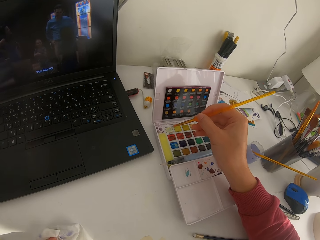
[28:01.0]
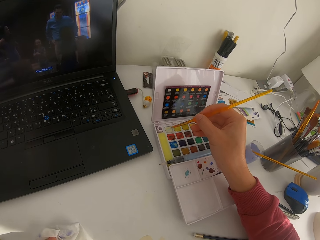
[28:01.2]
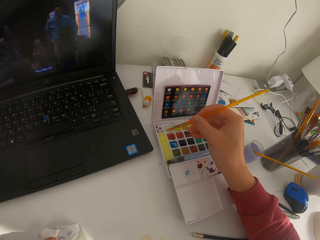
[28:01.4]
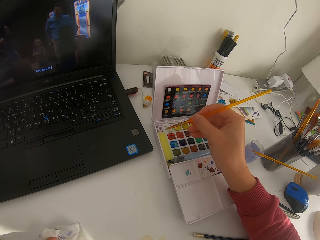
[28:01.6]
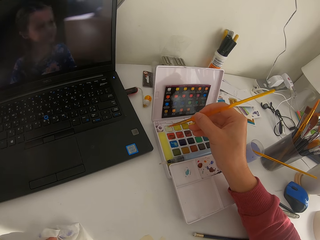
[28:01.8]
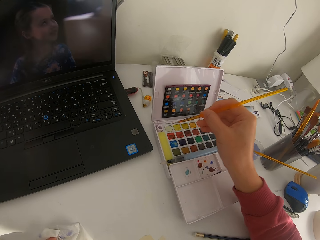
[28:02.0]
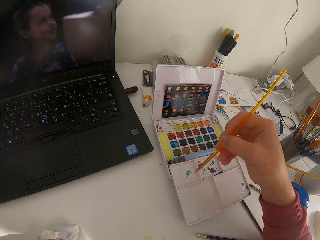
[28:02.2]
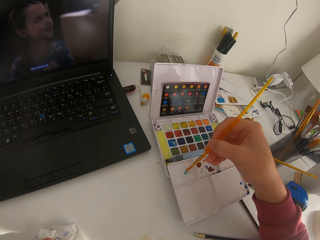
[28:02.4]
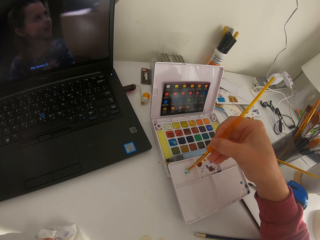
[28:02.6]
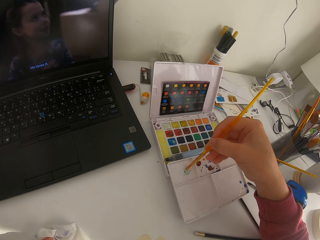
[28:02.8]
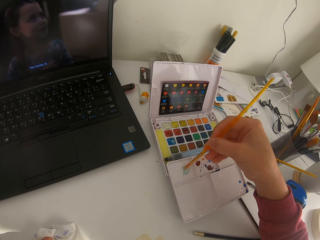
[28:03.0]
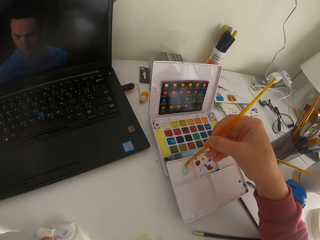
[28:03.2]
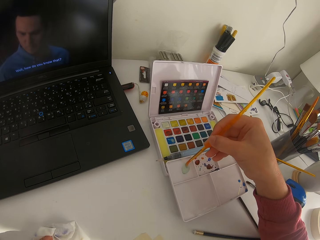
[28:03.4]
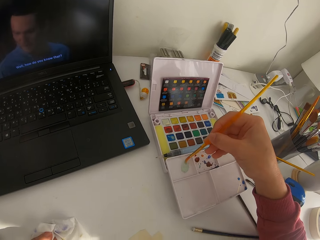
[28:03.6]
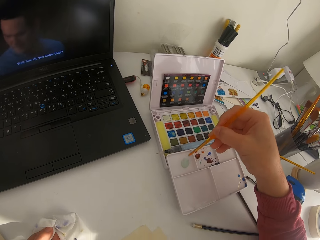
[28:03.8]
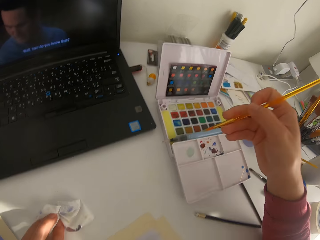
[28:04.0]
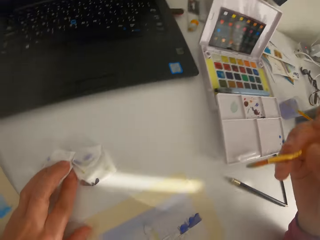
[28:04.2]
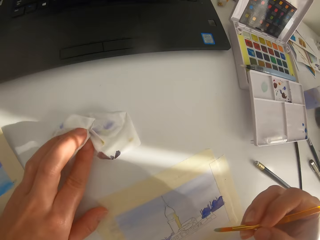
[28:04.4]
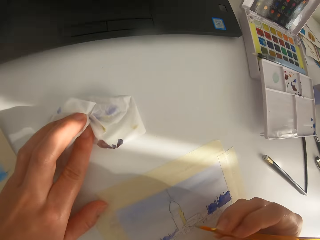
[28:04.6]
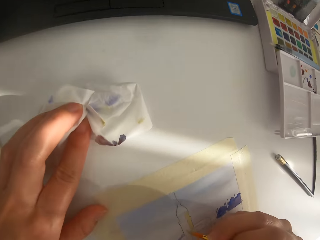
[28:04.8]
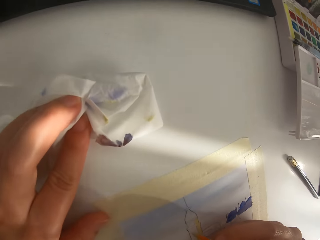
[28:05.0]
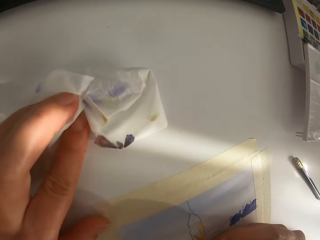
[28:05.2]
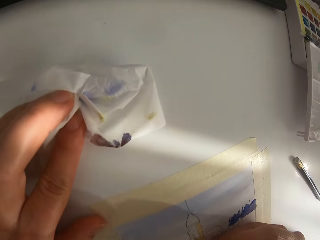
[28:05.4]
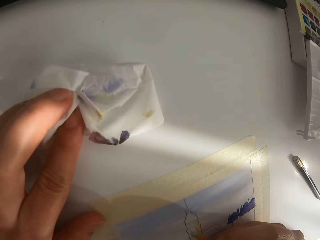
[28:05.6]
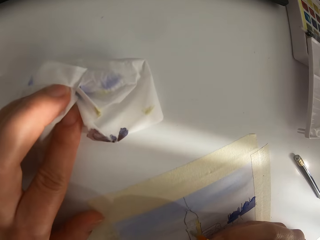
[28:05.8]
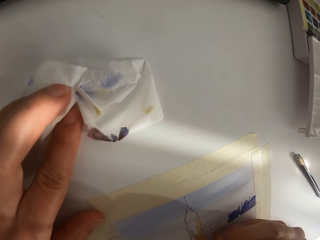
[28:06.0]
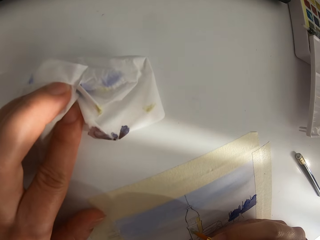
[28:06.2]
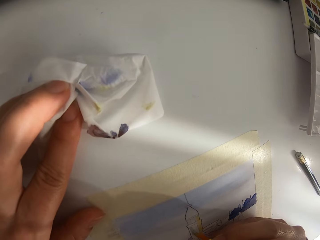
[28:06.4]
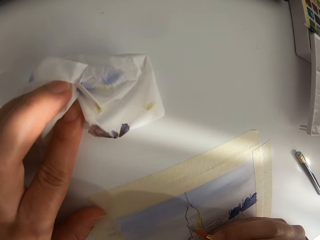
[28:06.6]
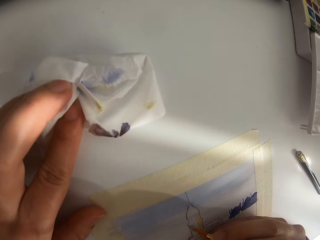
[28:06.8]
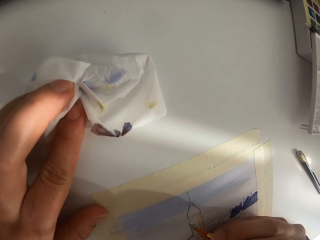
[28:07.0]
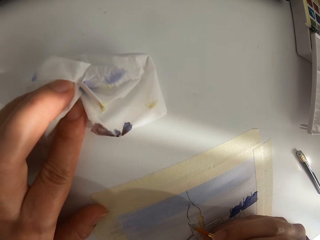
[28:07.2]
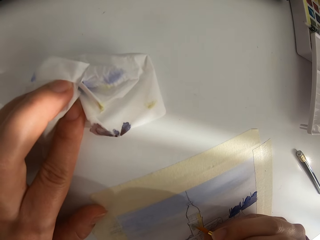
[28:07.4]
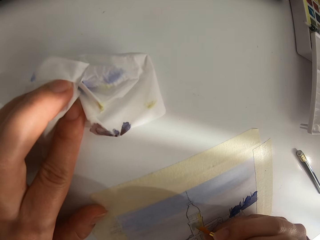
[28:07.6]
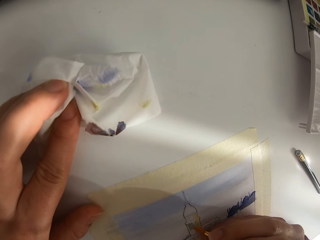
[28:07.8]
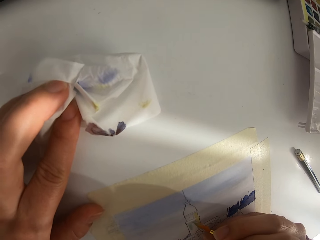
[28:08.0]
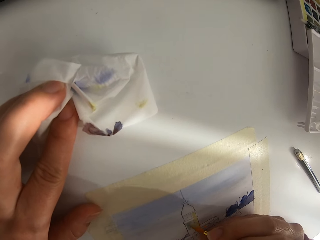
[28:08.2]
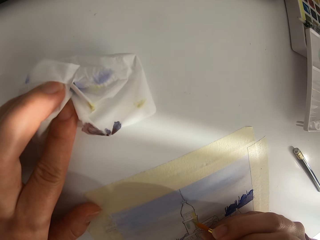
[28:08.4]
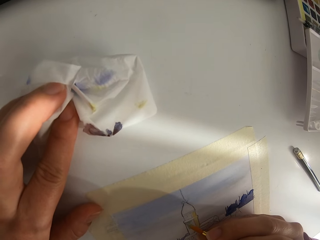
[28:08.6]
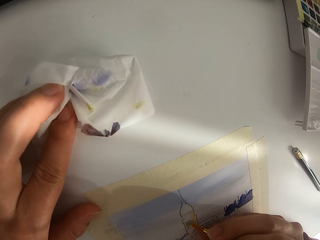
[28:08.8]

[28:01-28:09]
The camera wearer paints on the paint palette. They touch solid watercolor with a paint brush.

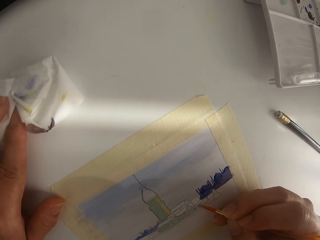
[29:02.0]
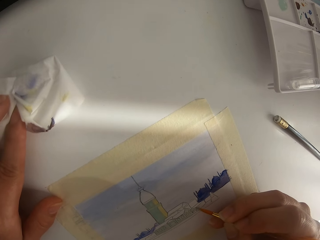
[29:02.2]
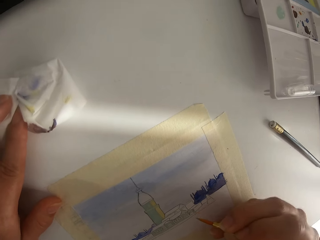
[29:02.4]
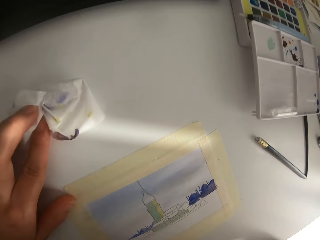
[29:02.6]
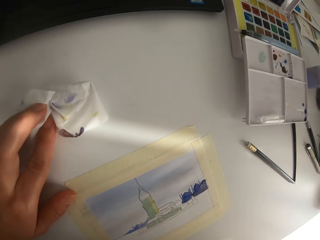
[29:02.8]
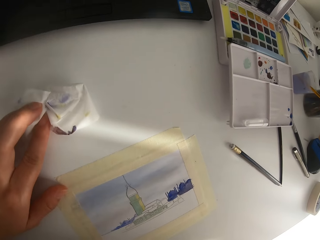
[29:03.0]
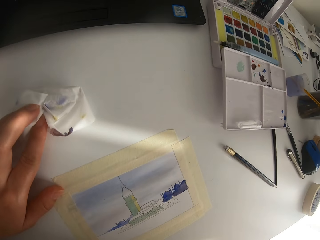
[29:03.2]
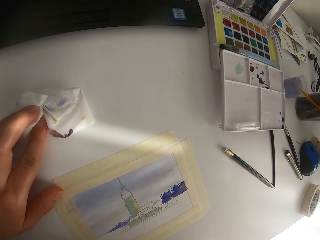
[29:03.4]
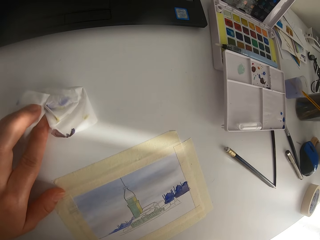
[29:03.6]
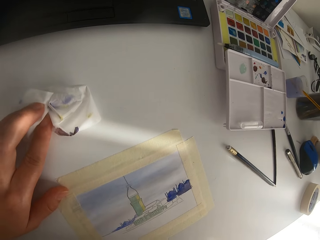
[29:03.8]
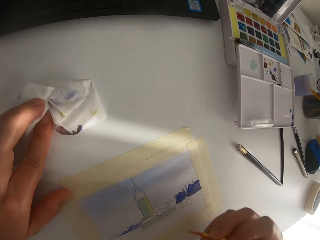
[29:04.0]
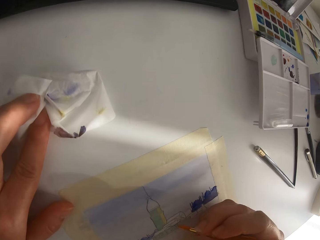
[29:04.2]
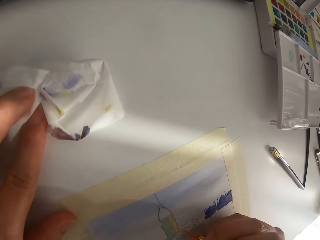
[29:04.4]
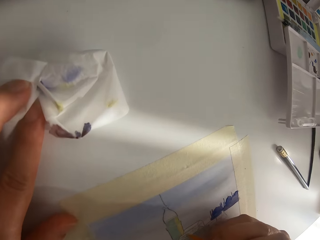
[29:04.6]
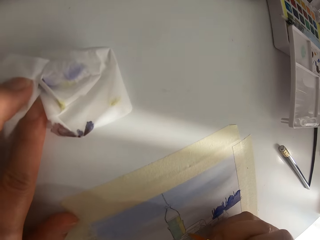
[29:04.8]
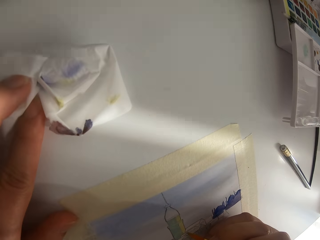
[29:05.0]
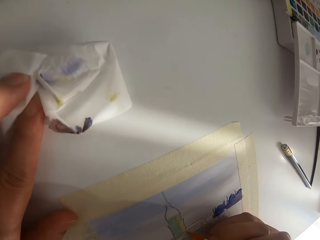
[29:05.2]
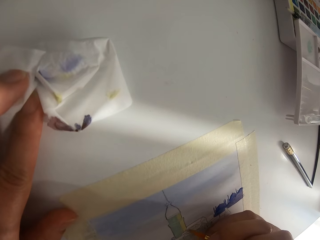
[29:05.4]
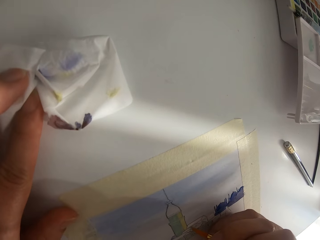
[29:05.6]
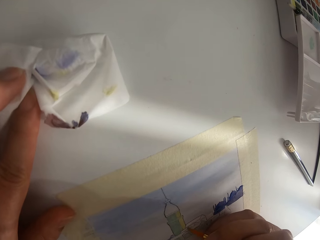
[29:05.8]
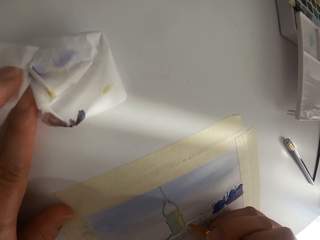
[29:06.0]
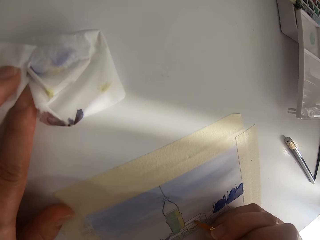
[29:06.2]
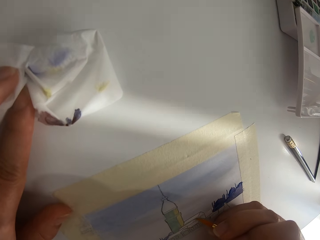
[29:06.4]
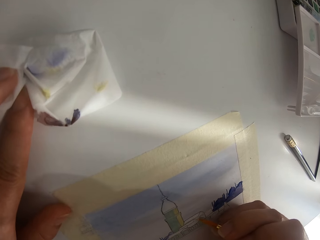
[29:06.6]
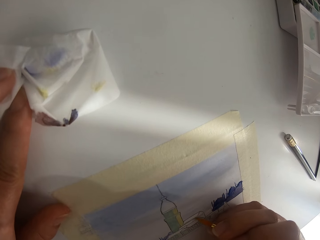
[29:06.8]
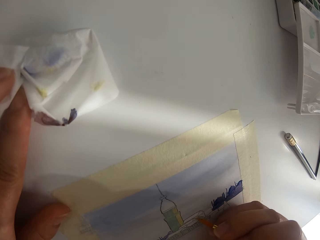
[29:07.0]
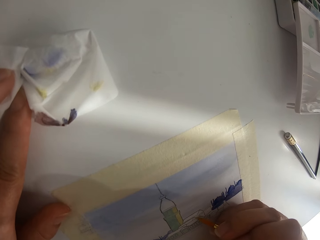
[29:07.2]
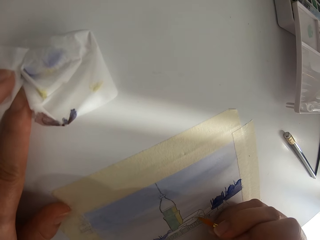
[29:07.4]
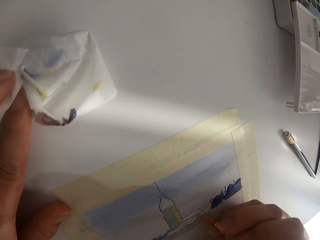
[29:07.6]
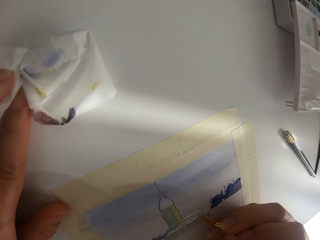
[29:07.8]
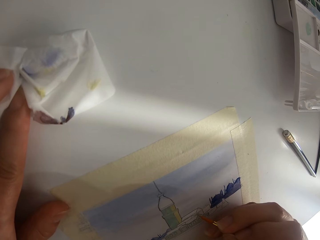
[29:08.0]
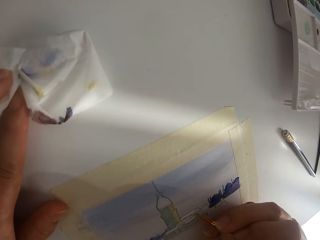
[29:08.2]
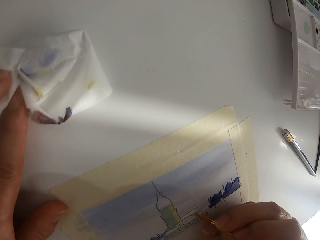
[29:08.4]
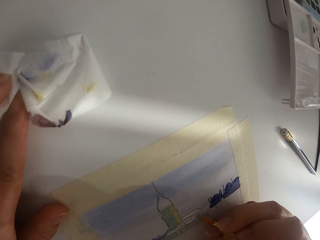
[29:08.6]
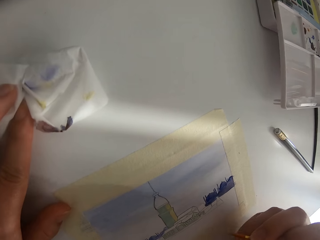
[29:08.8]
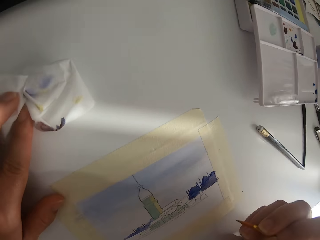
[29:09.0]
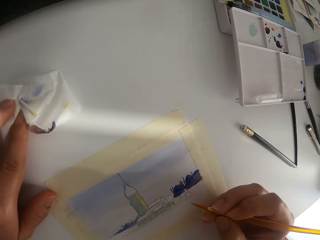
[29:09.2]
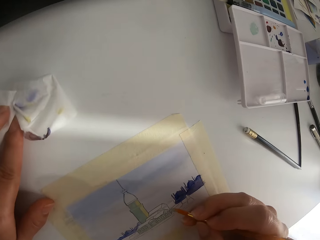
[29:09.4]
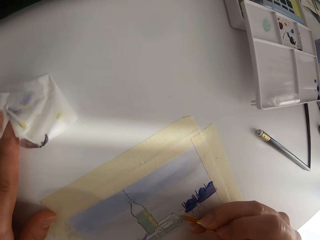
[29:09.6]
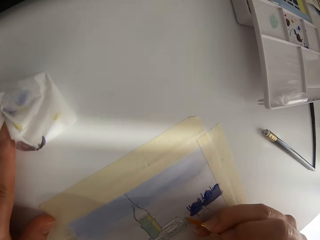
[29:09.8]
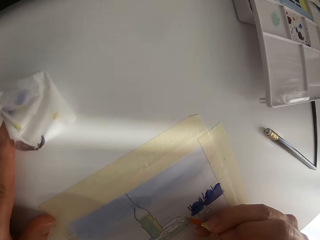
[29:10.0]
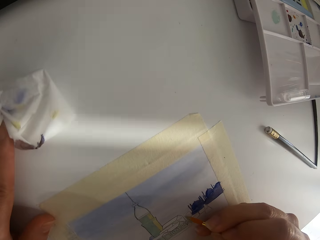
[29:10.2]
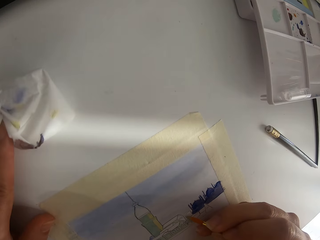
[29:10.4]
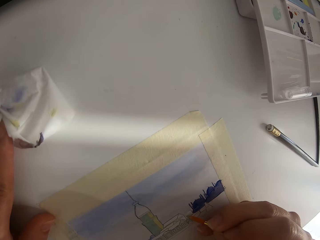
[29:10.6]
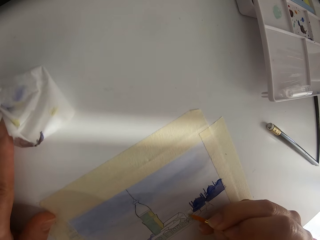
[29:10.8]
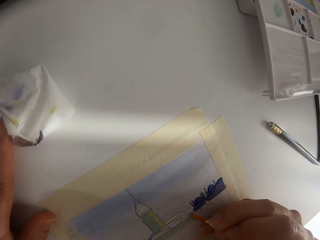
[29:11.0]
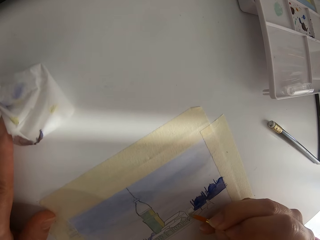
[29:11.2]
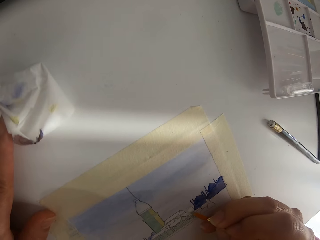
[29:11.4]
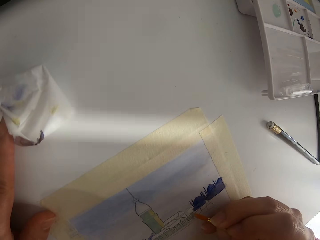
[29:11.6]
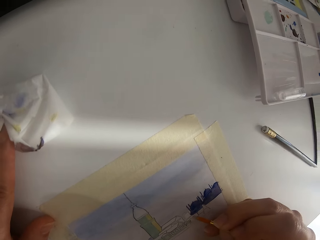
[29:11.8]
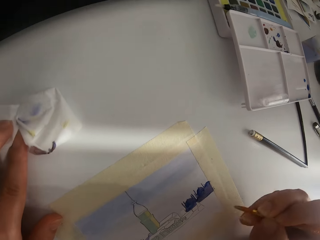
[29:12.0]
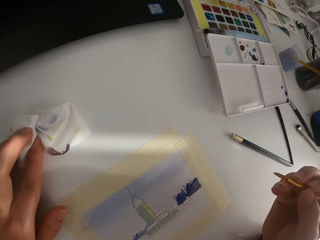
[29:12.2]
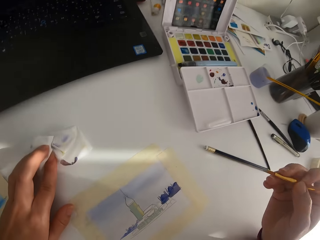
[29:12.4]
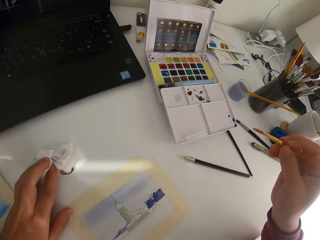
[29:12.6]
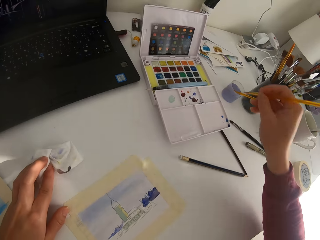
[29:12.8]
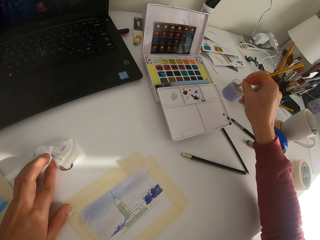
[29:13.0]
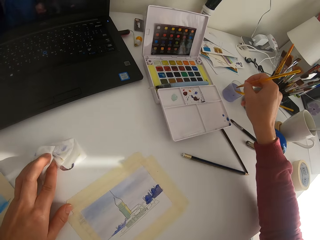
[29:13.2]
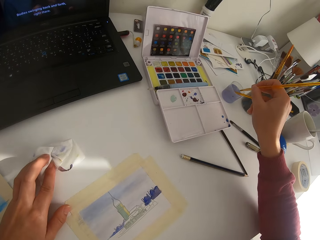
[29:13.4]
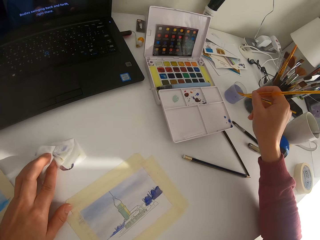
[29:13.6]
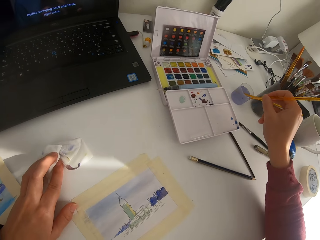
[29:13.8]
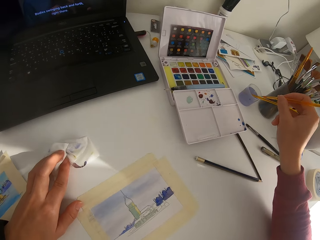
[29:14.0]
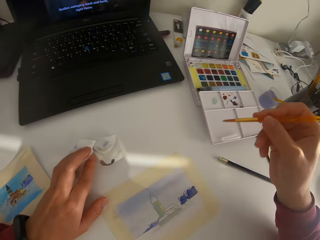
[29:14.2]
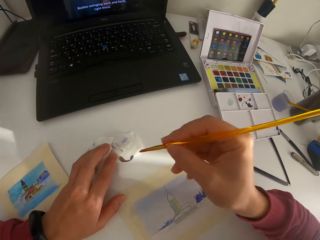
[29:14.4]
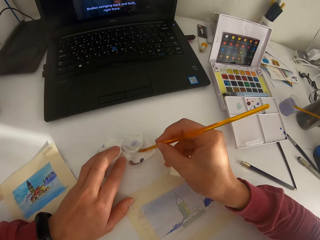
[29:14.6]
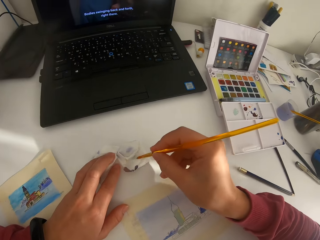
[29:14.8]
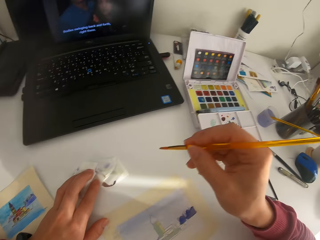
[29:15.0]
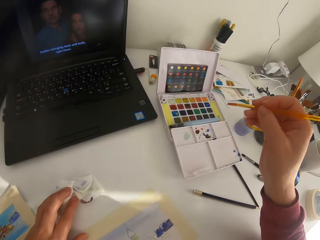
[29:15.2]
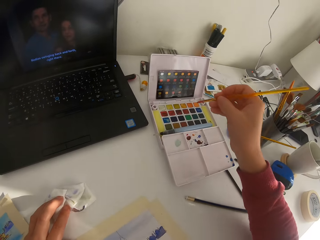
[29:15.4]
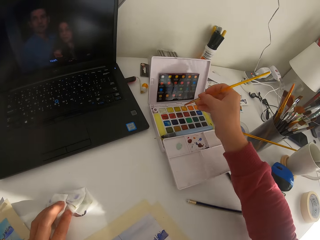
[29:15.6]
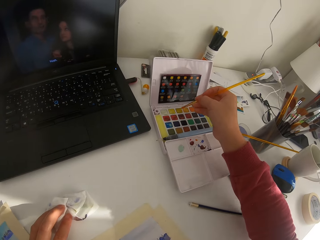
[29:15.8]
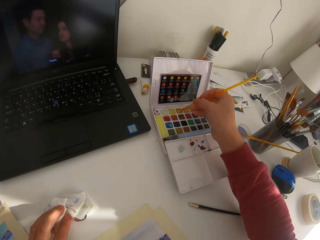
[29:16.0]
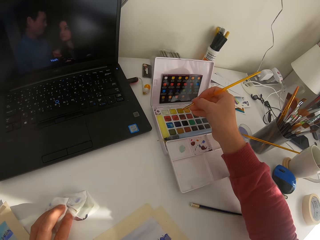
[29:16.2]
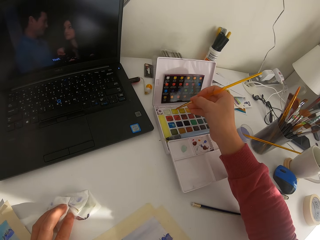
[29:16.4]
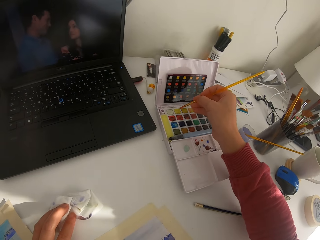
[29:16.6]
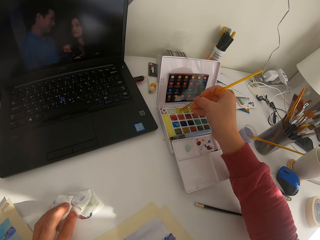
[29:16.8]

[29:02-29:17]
The camera wearer paints on the paper. They pause painting. They paint on the paper. They pause painting. They paint on the paper. They dip the paint brush in the ink. They wipe the paint brush on the tissue paper.
